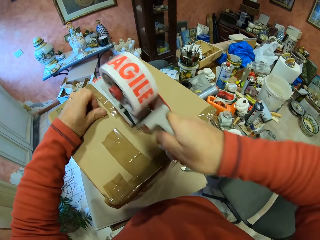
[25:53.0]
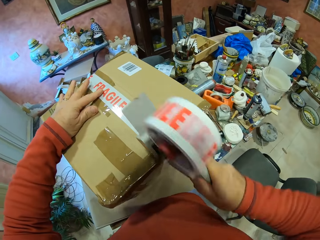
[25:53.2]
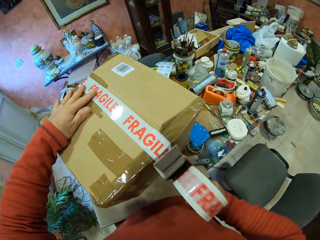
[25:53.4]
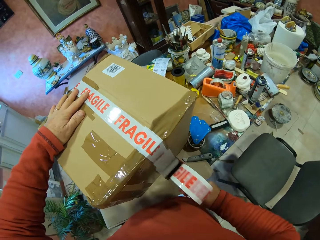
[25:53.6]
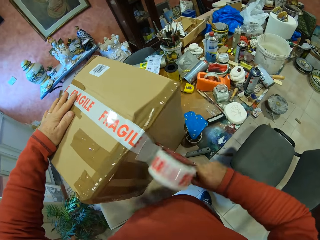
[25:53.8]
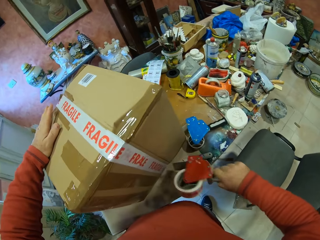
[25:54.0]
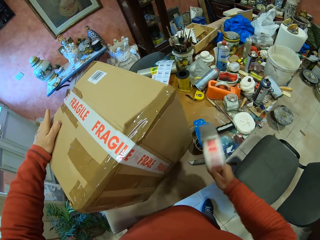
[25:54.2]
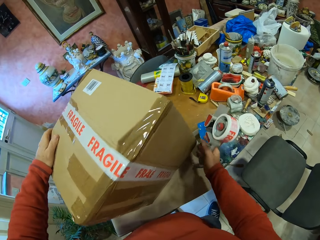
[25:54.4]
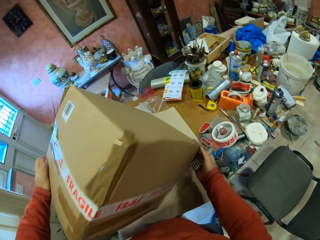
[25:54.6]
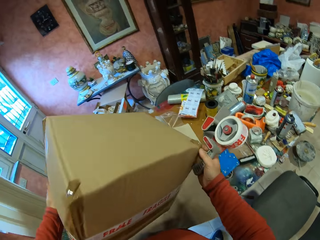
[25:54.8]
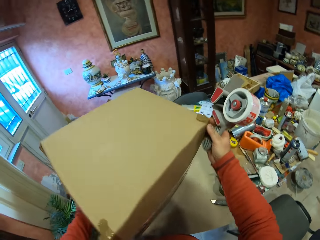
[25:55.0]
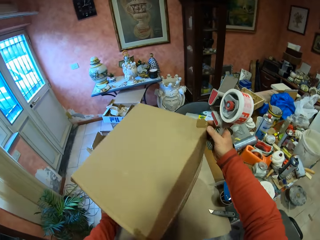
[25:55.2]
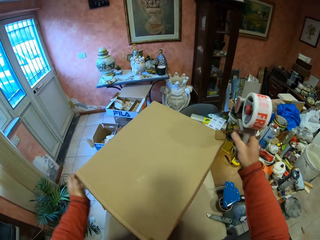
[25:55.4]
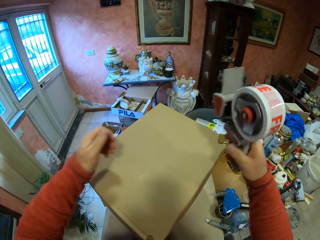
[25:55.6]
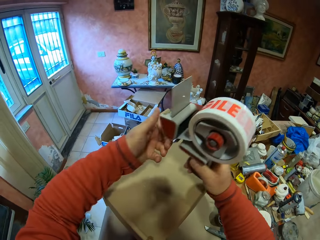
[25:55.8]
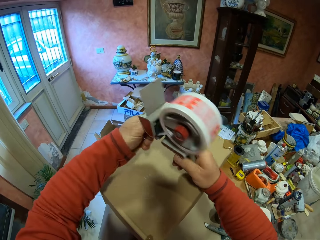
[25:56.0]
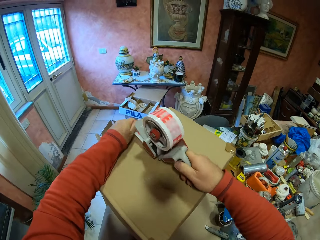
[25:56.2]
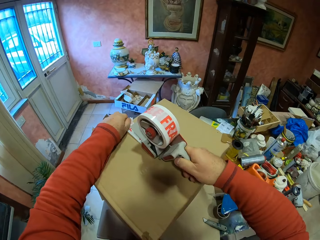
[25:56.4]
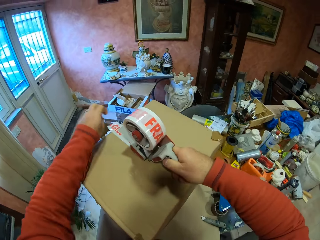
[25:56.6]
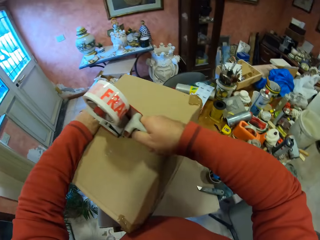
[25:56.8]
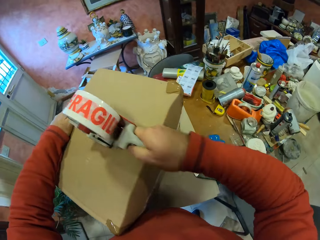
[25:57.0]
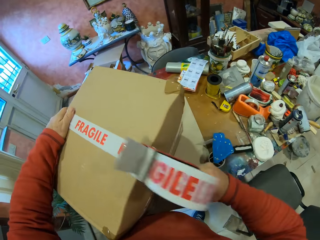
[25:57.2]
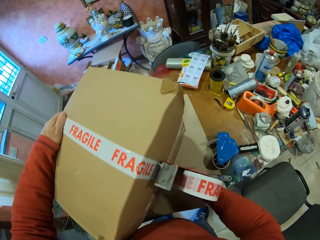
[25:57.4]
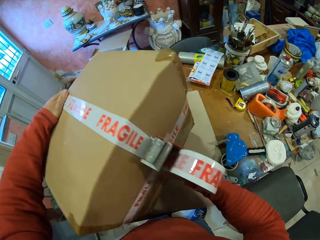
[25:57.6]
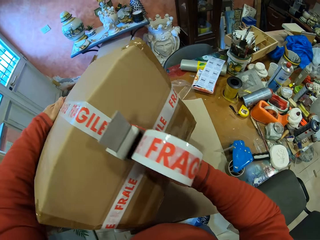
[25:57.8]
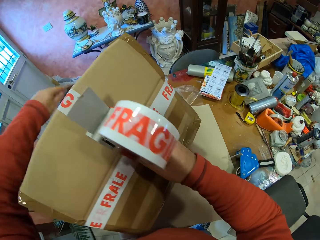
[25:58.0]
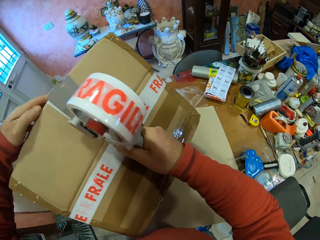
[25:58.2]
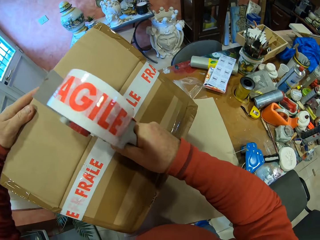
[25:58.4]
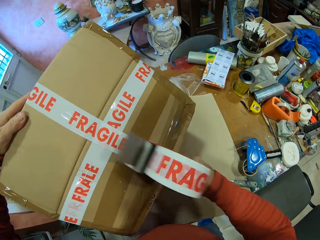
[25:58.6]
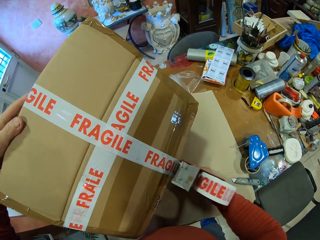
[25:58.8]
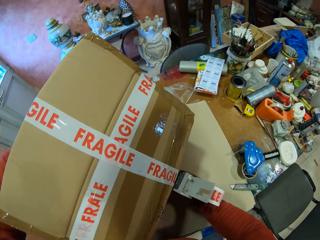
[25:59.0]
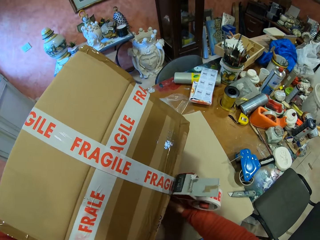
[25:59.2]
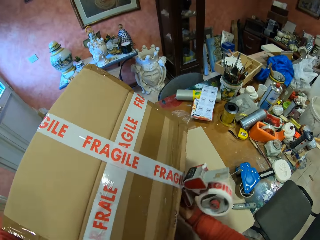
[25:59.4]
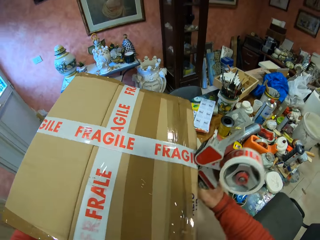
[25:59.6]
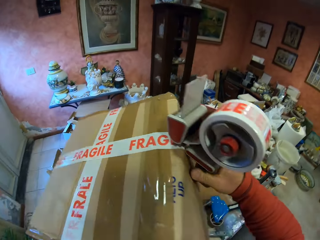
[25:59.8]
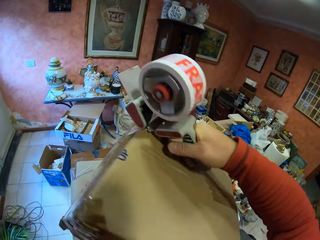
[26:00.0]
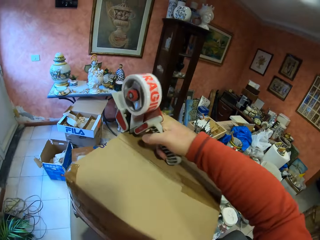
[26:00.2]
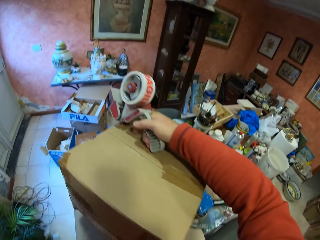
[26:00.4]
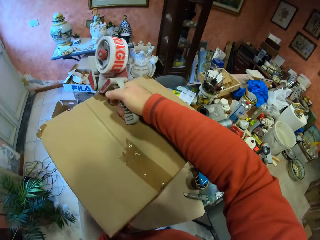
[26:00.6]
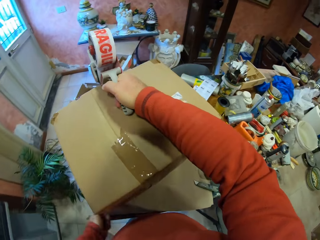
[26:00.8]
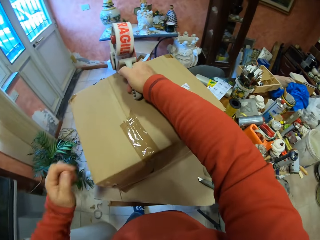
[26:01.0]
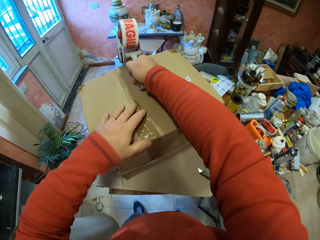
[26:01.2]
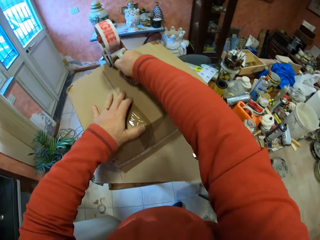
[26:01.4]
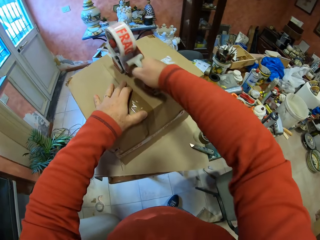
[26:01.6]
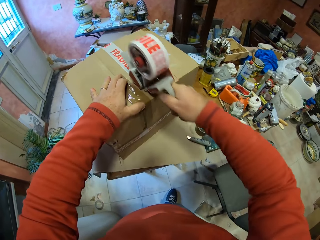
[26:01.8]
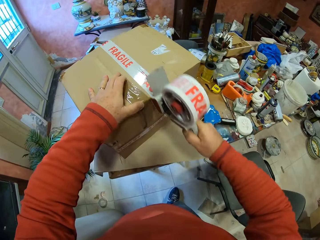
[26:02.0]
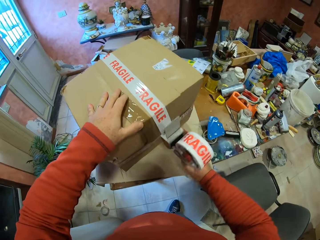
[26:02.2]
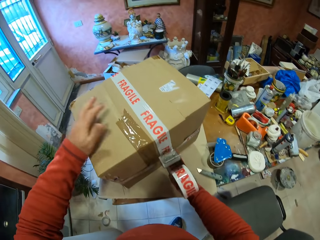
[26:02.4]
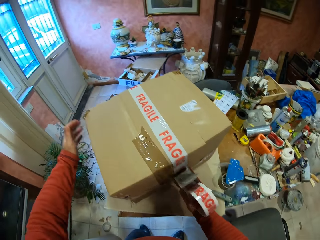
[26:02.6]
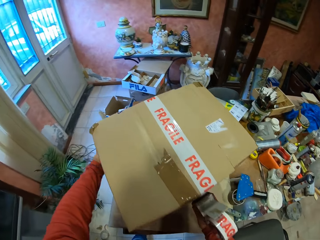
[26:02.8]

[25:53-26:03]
The camera wearer turns the box. They put the box on the table. They put the marking sellotape on the box. They pull the sellotape on the box. They turn the box.

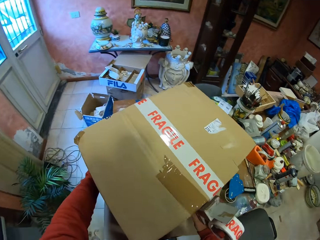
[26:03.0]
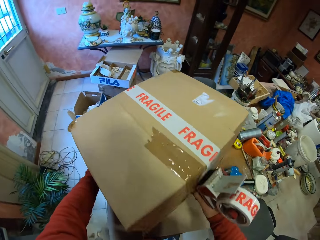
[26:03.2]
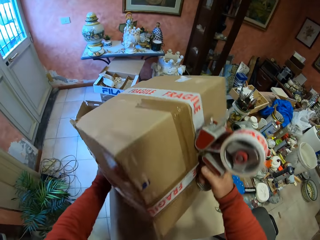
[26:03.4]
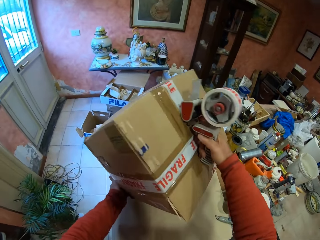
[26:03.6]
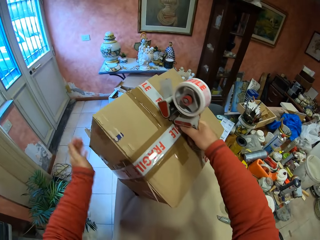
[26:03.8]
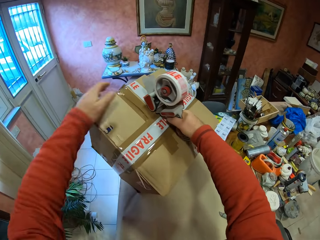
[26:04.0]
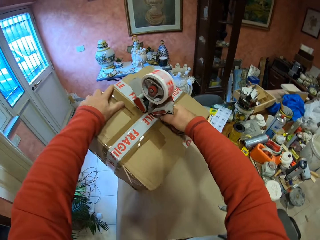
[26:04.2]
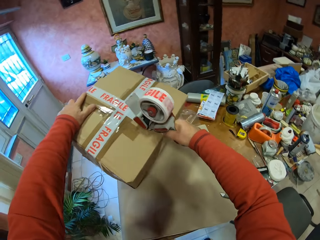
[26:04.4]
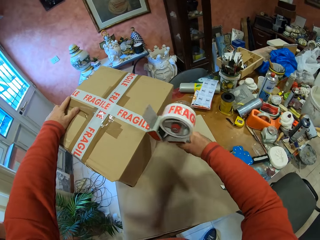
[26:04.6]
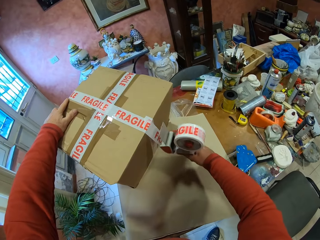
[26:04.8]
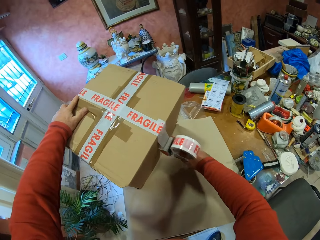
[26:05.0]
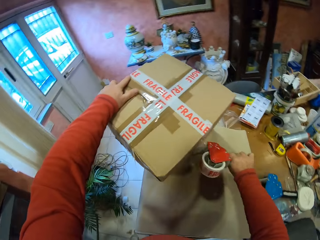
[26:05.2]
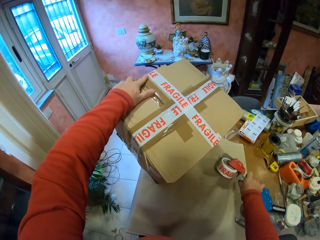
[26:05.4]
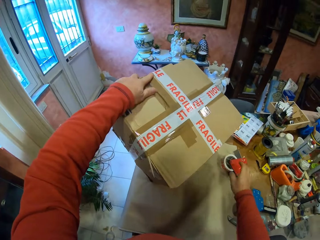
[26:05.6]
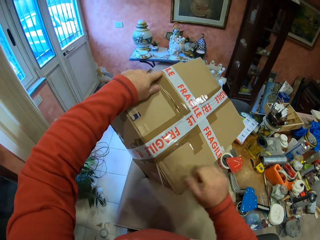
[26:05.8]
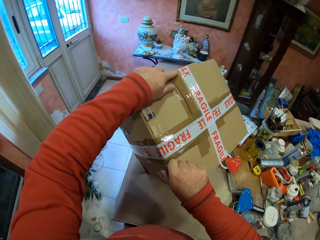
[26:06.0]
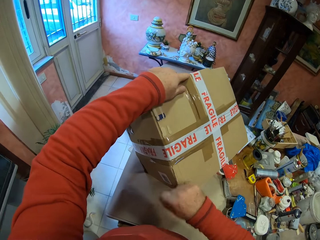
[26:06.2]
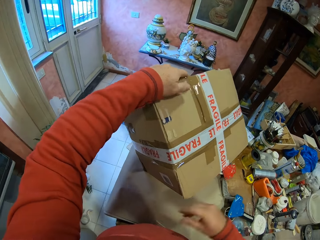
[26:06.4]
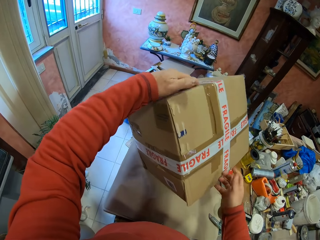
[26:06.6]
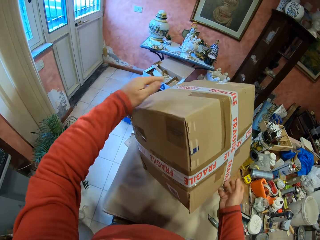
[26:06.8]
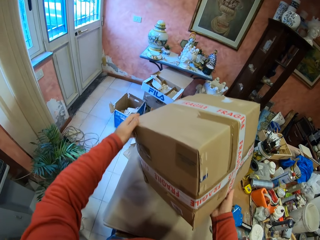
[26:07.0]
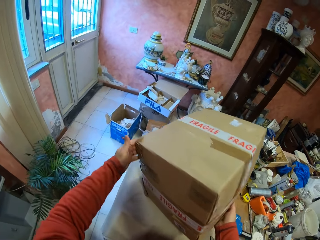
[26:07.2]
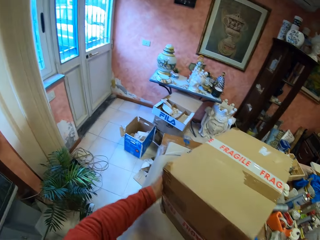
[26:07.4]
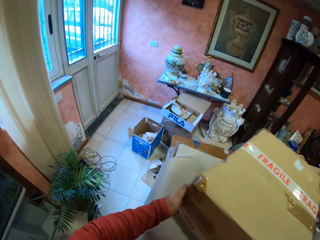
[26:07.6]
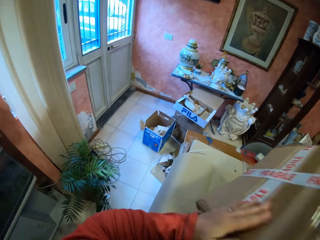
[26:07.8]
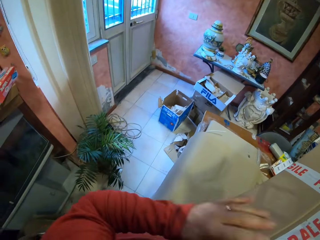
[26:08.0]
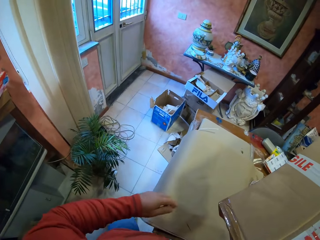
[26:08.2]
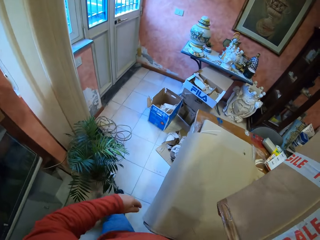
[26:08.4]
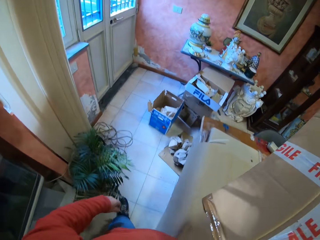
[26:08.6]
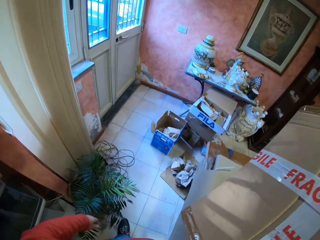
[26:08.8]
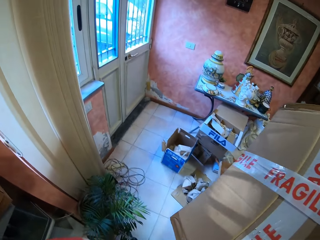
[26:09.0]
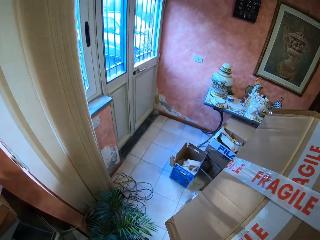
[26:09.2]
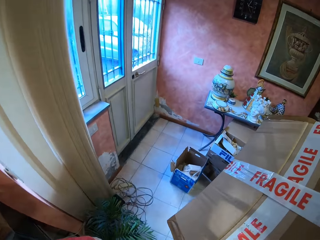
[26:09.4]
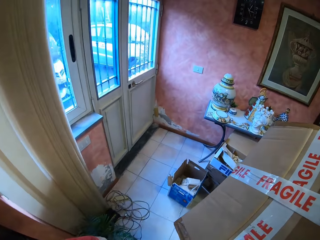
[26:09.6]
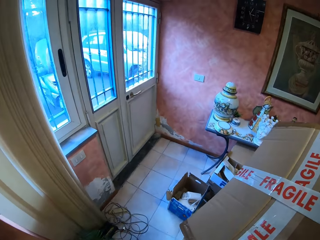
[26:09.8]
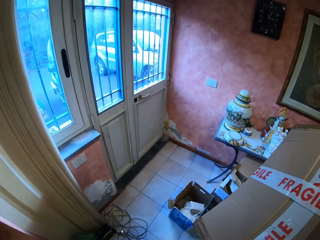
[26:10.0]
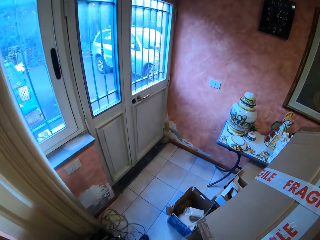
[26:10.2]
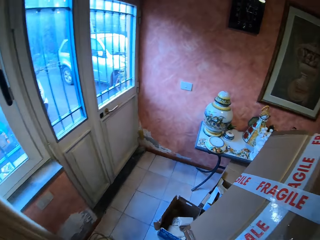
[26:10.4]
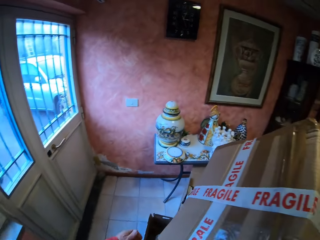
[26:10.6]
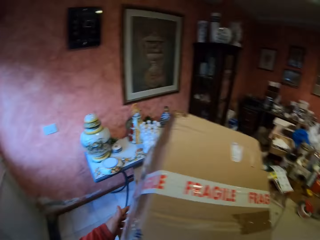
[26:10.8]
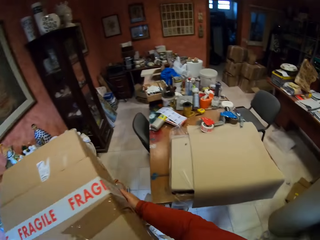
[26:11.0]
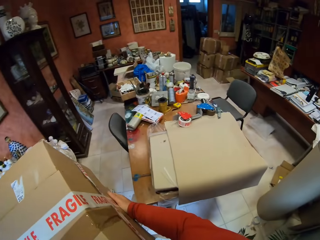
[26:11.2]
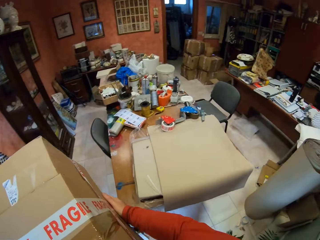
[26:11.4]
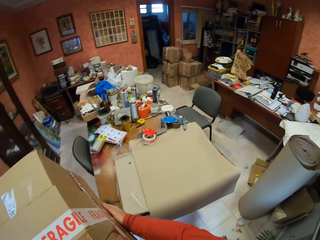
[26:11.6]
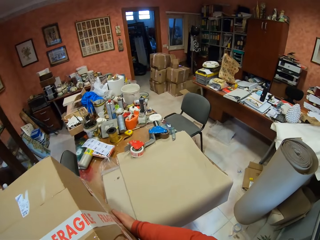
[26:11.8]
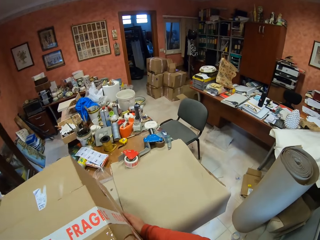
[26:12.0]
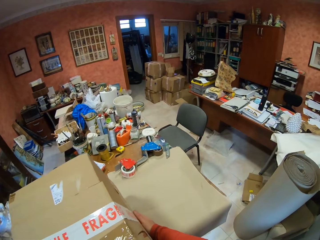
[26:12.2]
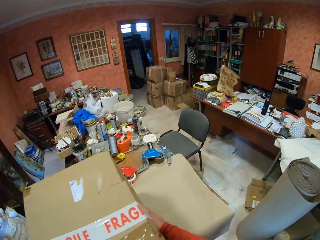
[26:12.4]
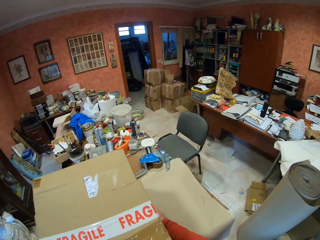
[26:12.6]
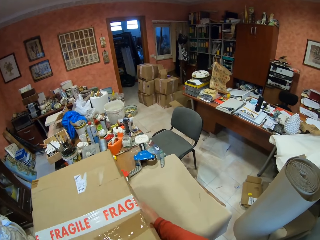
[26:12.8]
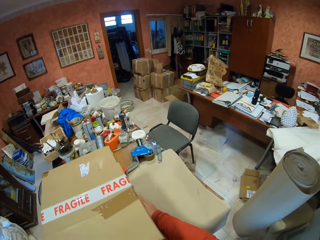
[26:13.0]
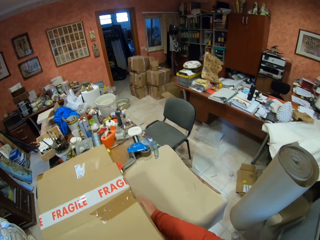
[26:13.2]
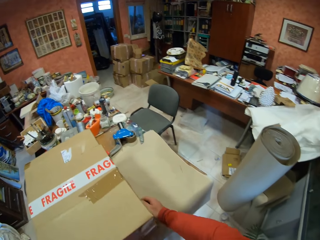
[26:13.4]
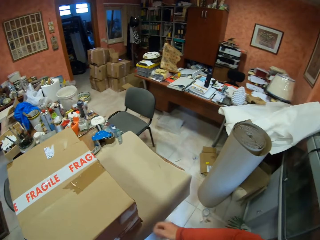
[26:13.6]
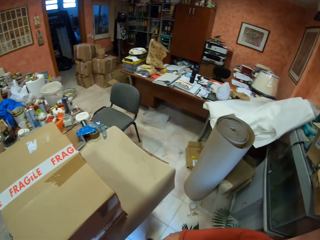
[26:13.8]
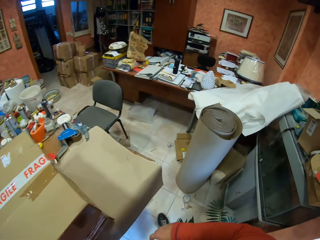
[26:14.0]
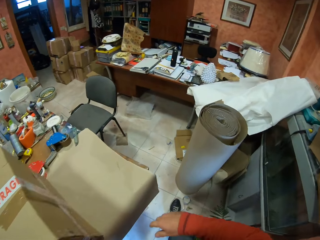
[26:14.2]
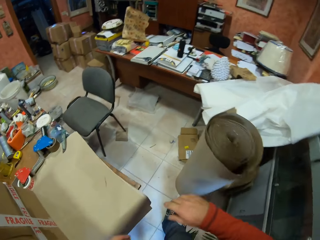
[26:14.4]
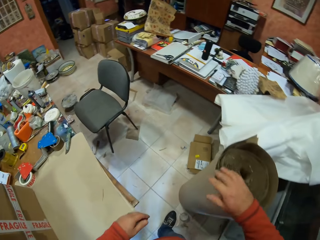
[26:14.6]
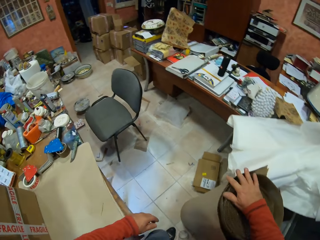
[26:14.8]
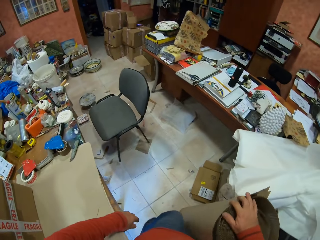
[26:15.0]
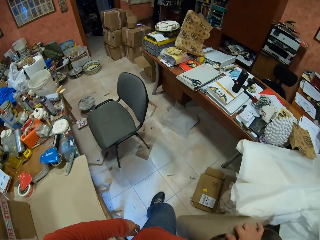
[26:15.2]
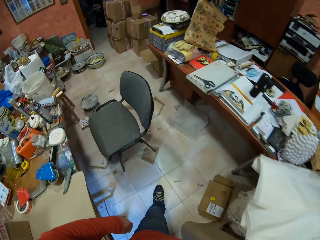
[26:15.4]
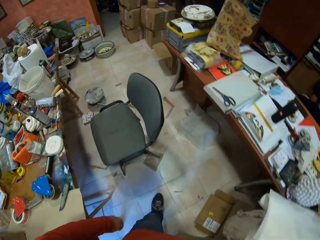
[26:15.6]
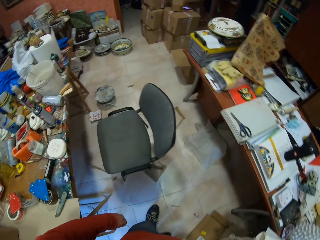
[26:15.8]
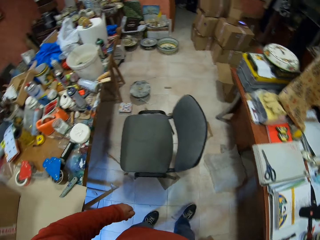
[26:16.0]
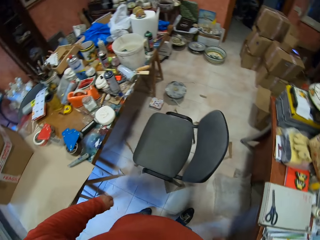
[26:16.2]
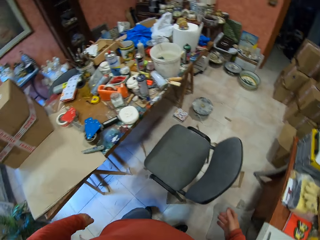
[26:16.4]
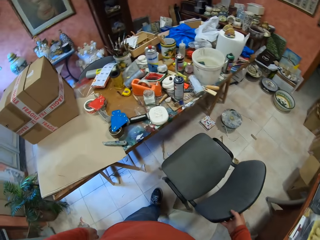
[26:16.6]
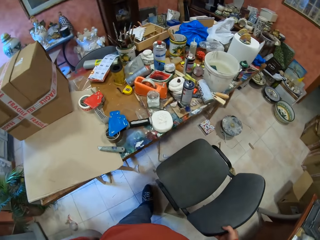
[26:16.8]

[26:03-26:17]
The camera wearer drops the marking sellotape on the table. They turn the box. They remove something on the box. They carry the box. They pick up the box. They walk around with the box. They place the box on the table. They move around. They touch the fabric. They walk around.
